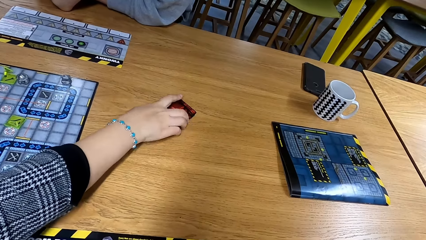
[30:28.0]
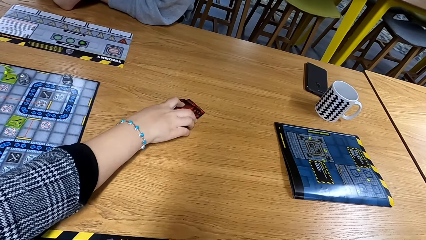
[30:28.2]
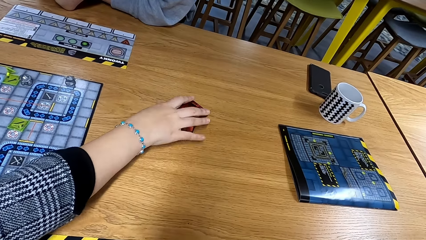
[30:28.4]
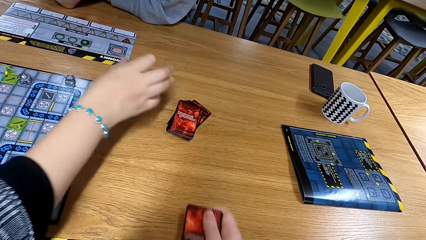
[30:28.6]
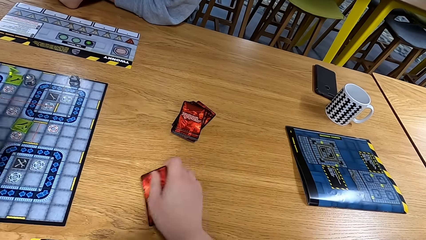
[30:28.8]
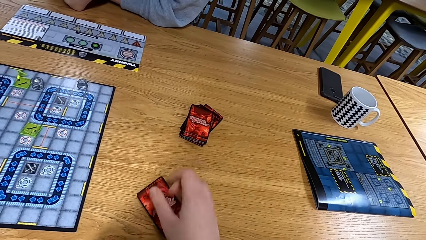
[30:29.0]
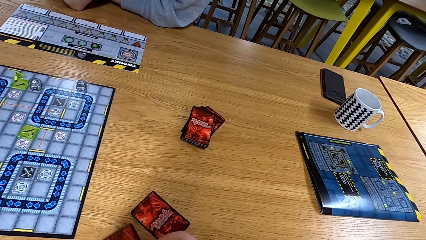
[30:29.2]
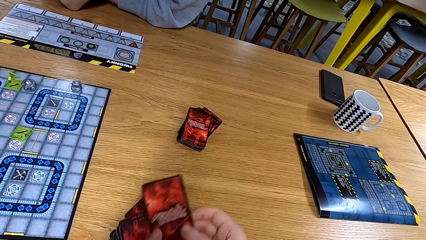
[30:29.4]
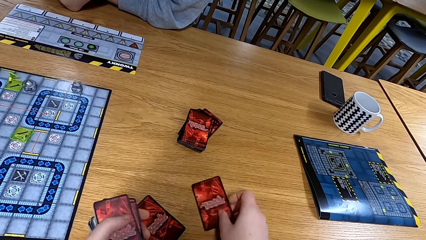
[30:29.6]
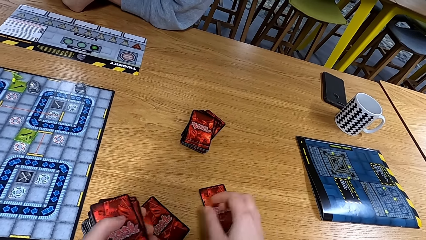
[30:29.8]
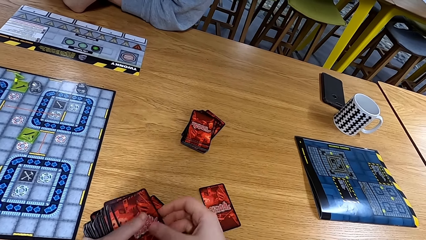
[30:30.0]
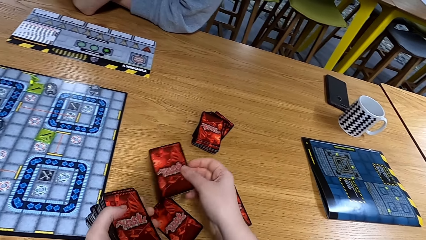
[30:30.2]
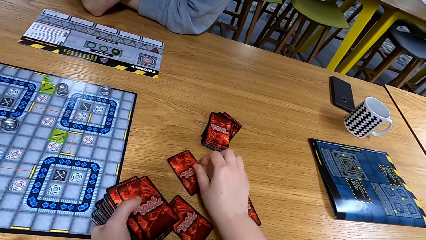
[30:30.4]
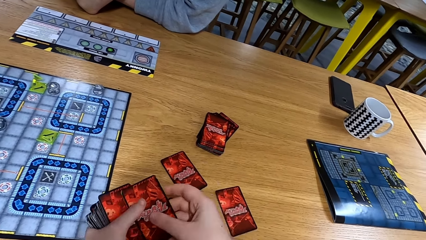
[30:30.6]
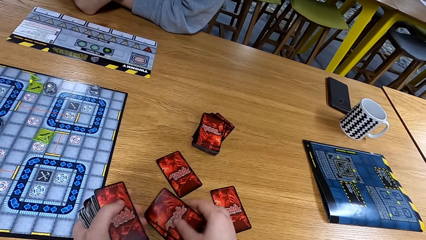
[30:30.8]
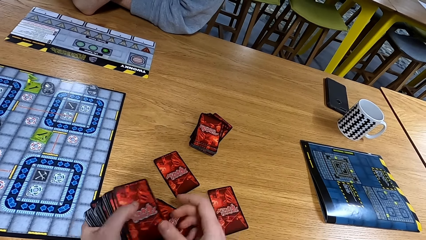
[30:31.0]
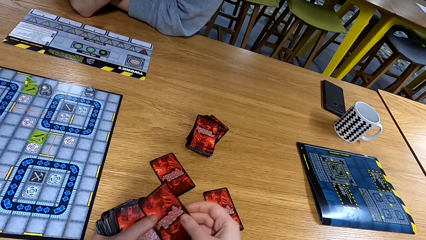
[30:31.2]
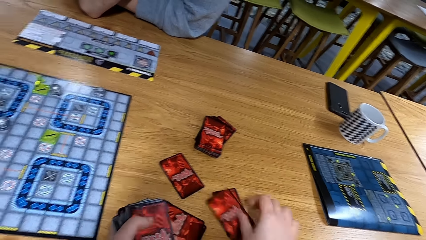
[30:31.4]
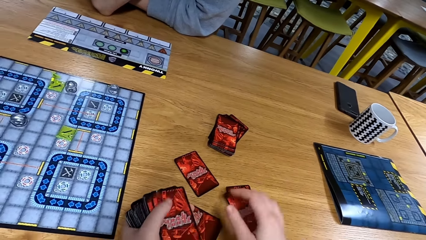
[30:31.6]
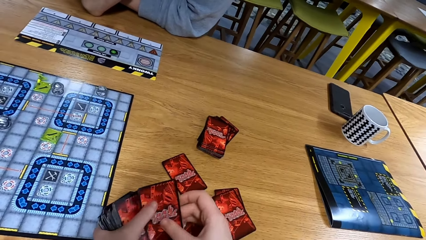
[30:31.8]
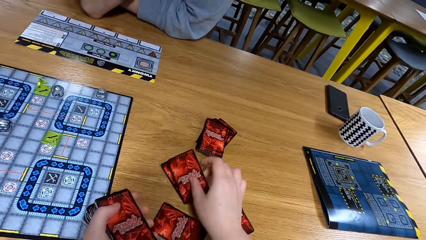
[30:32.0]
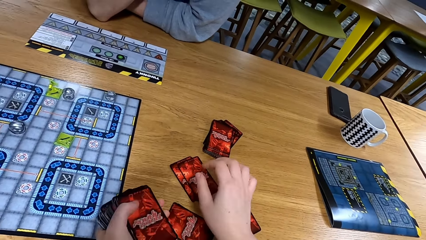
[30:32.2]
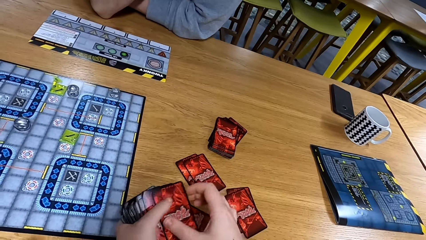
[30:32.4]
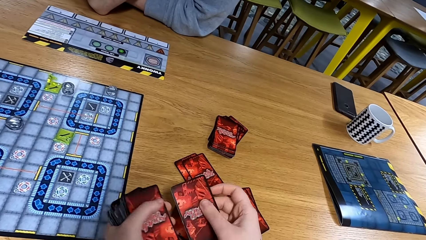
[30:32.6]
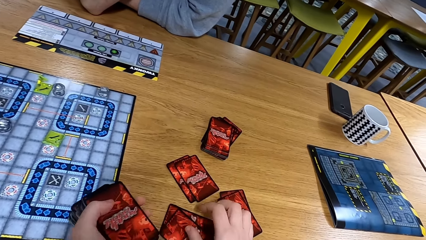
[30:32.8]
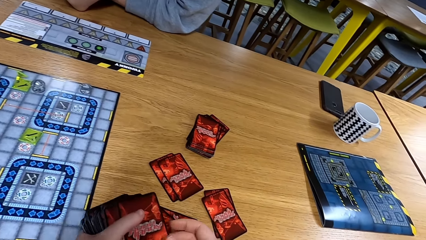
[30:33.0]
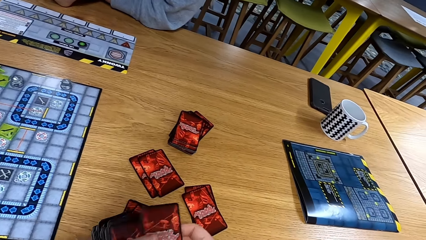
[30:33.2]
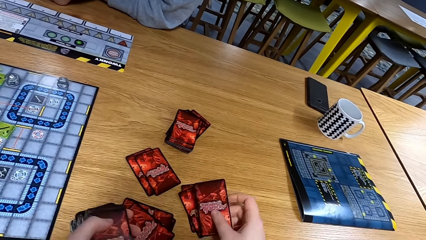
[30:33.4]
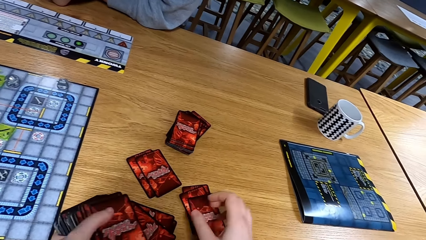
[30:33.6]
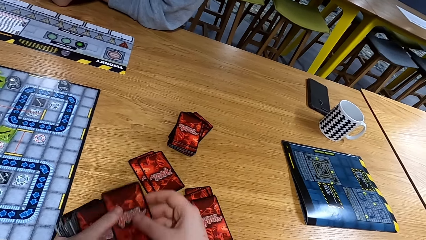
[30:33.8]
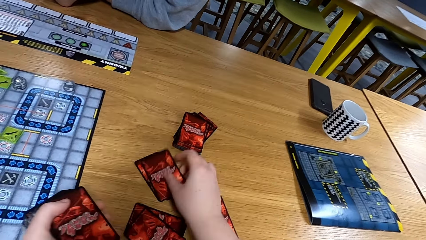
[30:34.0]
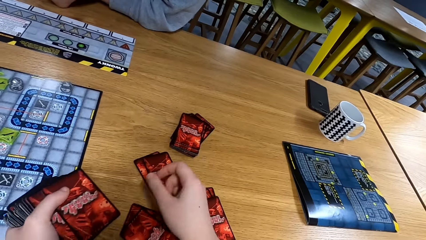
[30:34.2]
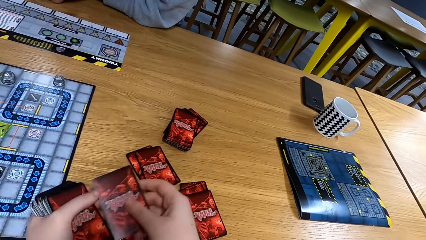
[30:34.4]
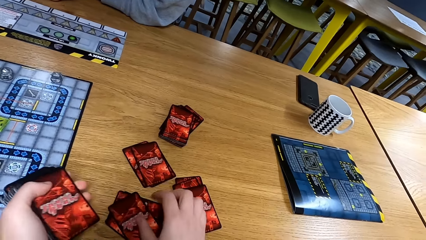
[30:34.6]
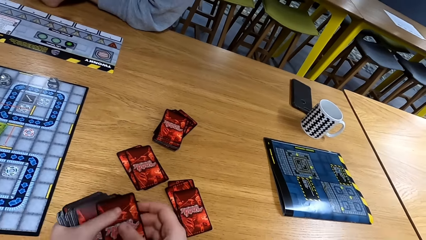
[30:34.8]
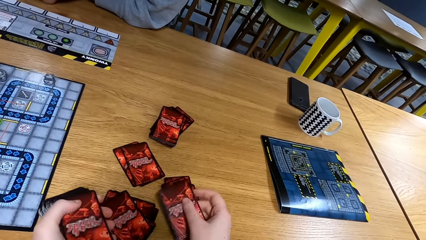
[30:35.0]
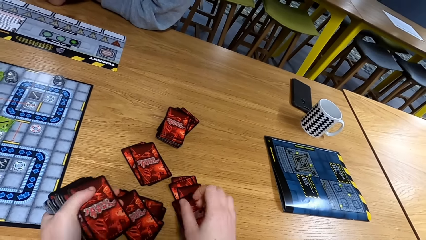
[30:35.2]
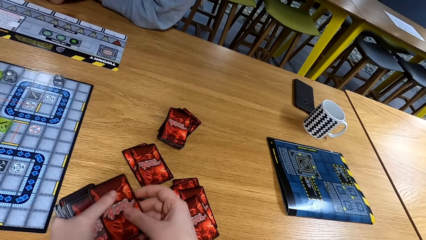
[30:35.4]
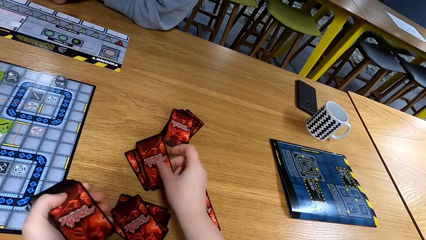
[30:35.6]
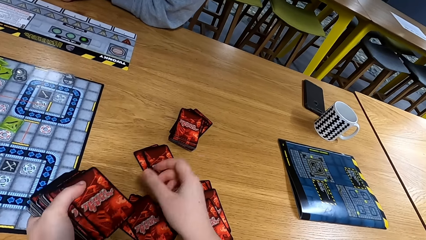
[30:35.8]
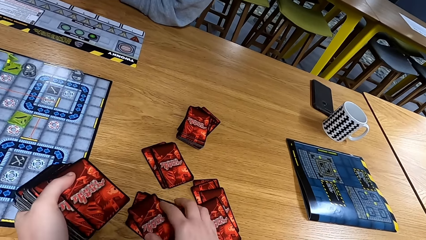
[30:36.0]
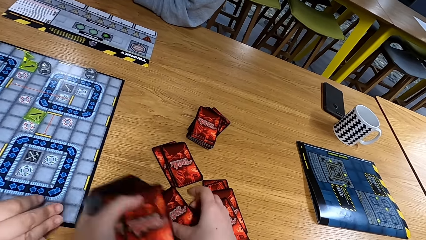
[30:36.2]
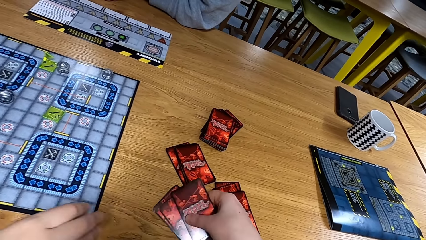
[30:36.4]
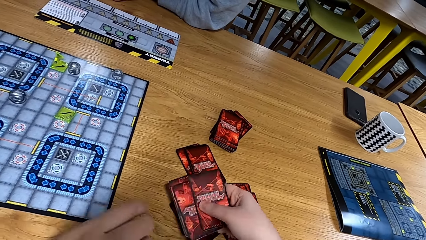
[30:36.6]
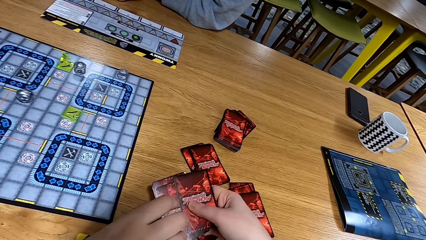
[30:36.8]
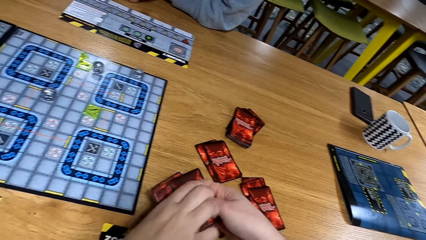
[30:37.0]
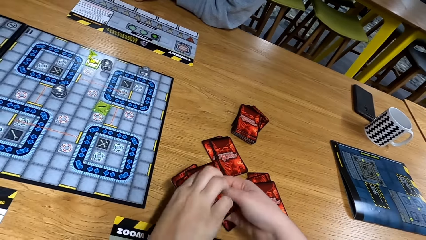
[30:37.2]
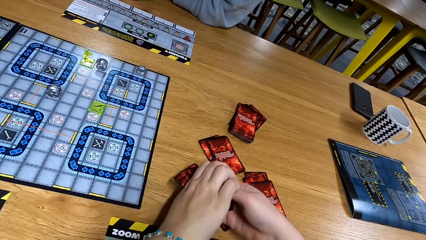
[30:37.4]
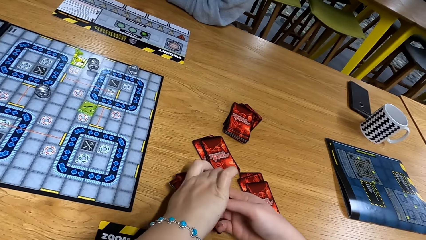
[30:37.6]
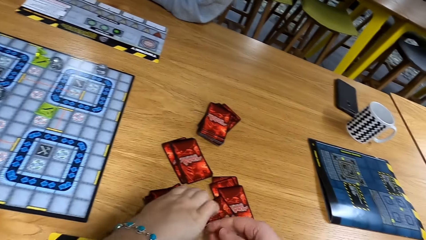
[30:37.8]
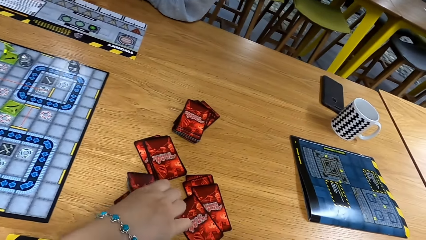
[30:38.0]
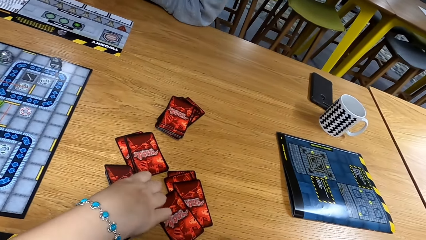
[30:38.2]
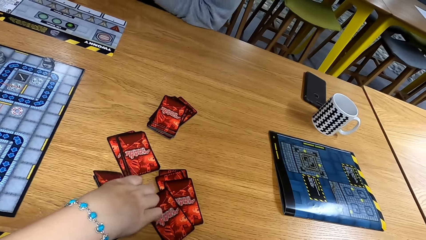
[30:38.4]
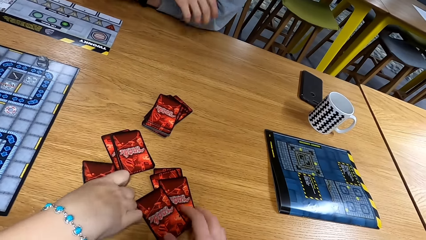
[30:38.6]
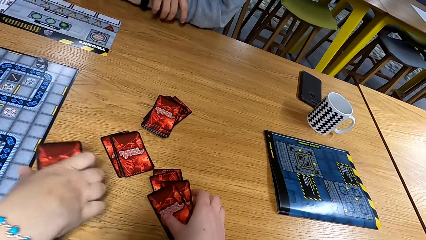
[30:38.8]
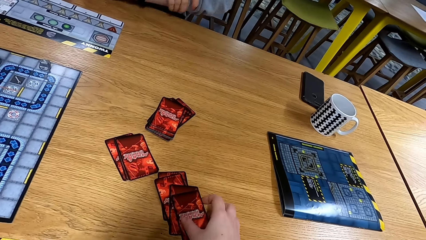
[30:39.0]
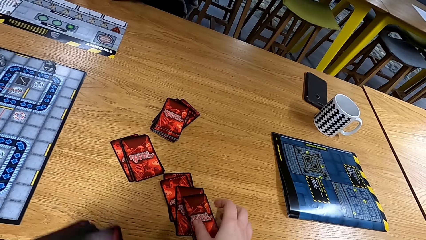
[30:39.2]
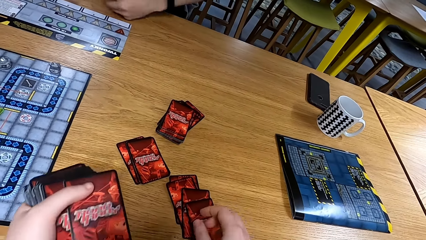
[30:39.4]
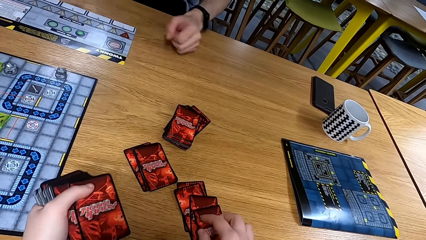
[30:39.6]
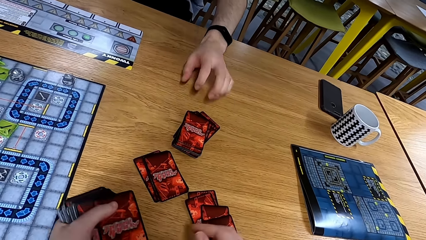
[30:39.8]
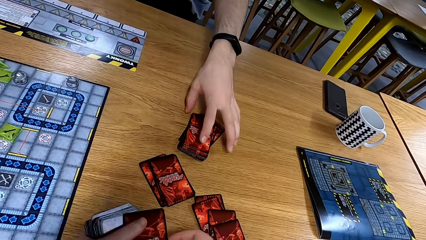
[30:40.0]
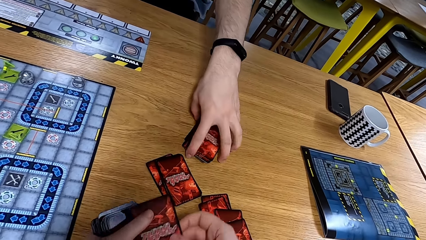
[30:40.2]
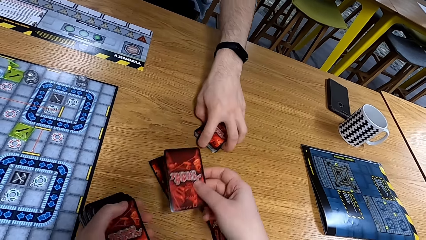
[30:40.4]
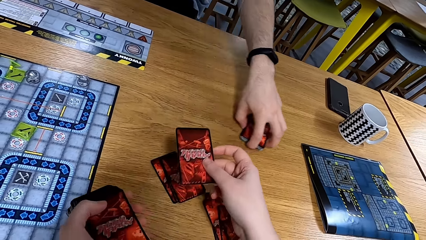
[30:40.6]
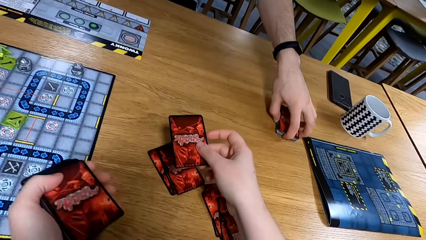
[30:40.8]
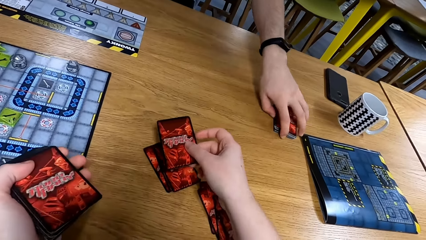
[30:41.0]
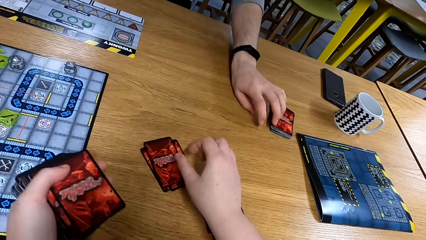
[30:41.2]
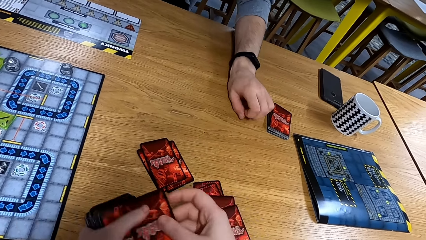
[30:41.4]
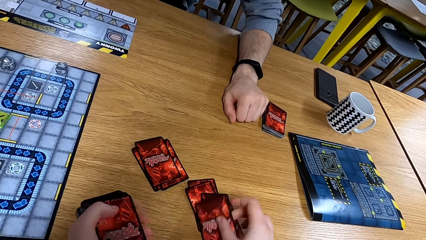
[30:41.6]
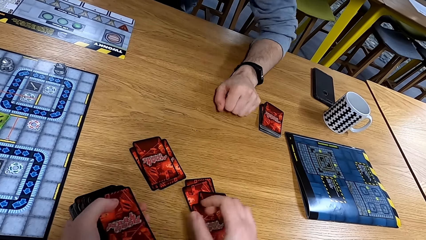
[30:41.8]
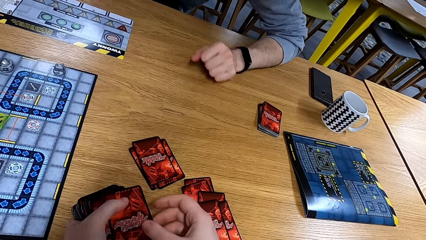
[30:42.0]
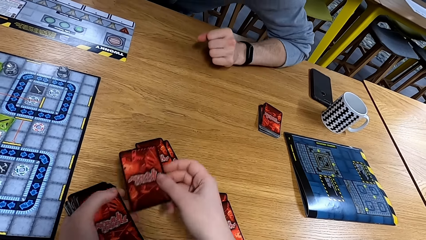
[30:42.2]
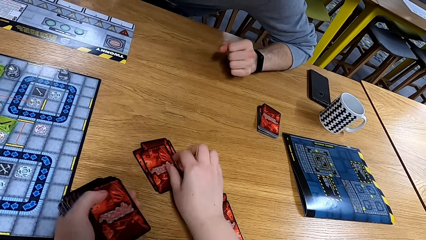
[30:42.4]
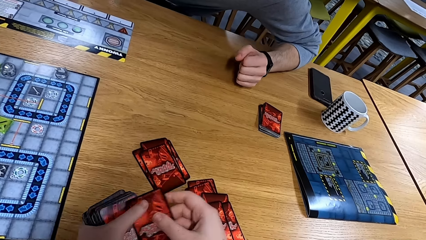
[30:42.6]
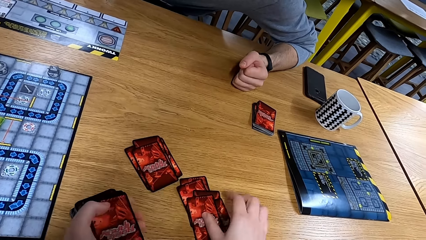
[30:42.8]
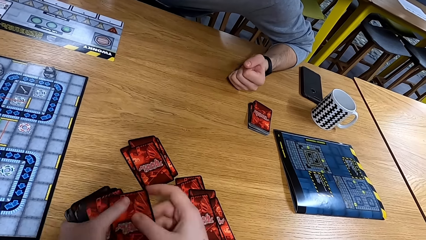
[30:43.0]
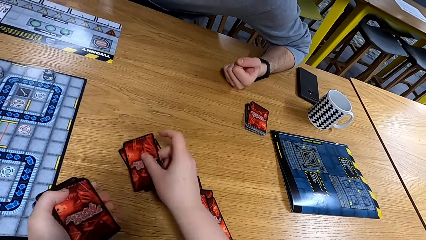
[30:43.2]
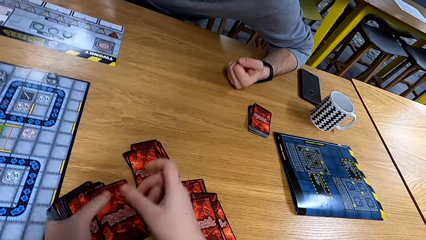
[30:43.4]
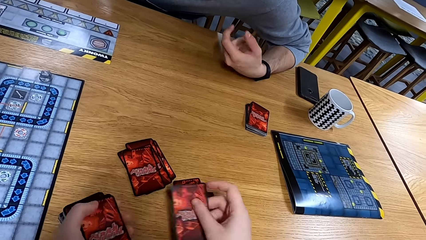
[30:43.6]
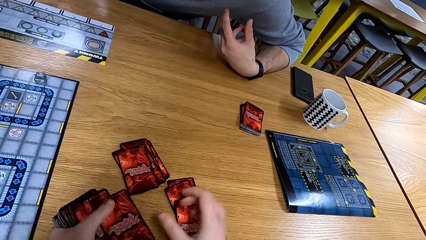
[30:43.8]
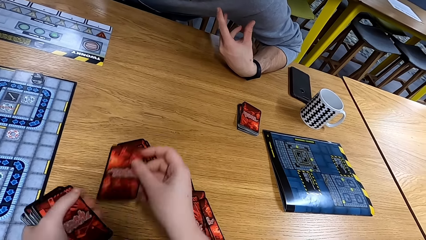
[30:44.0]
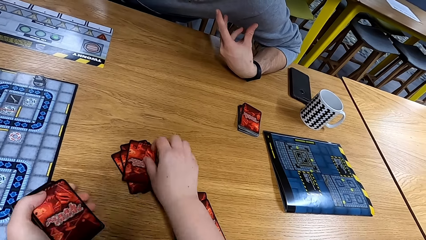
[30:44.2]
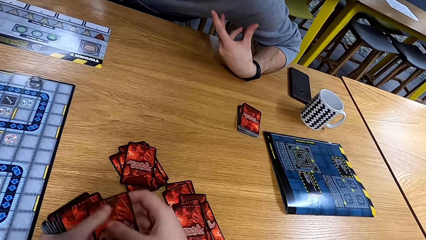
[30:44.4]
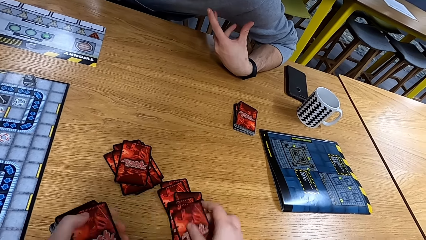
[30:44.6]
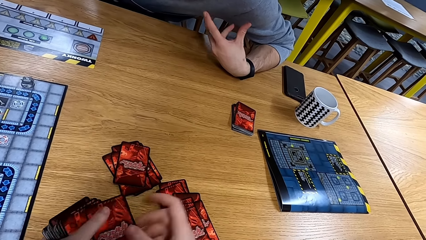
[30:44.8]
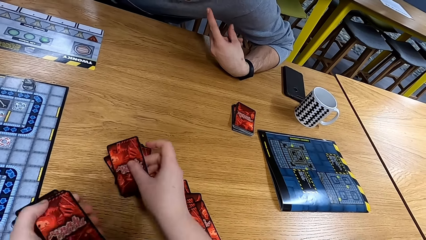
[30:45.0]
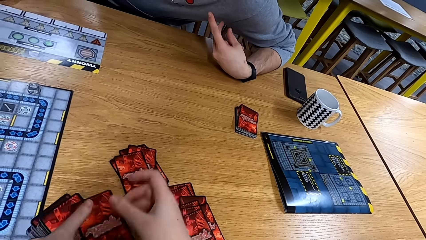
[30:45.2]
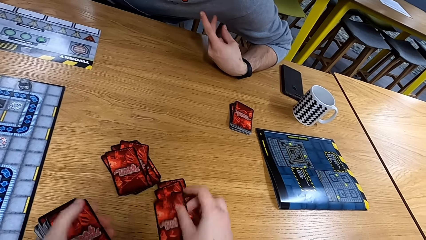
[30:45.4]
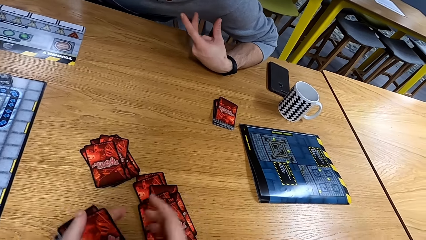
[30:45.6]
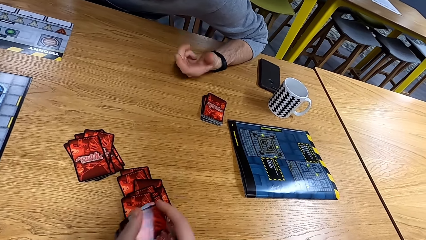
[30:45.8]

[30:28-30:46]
The camera wearer picks up cards. A man moves the cards. The camera wearer puts the card on the table. The man picks up the cards. Another man picks up the cards. The camera wearer puts the cards down. The other man moves a hand.
